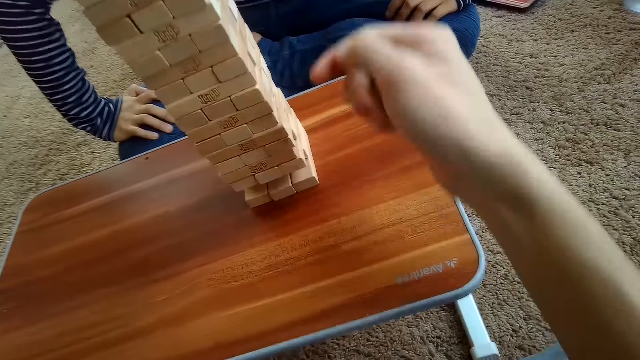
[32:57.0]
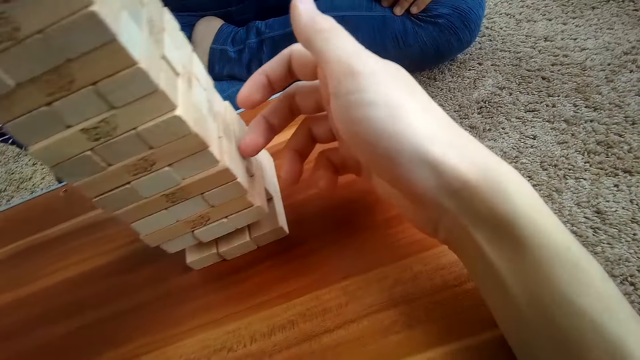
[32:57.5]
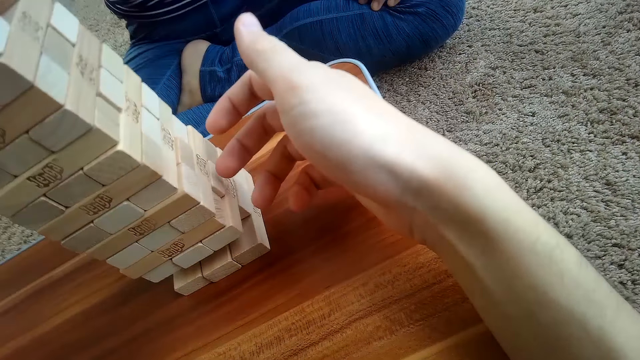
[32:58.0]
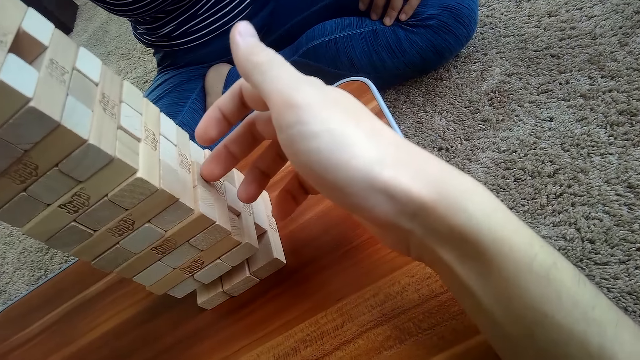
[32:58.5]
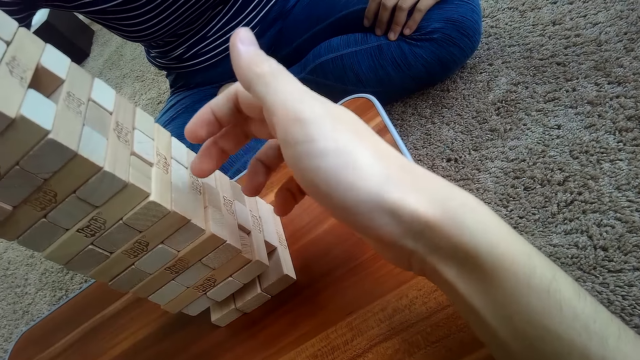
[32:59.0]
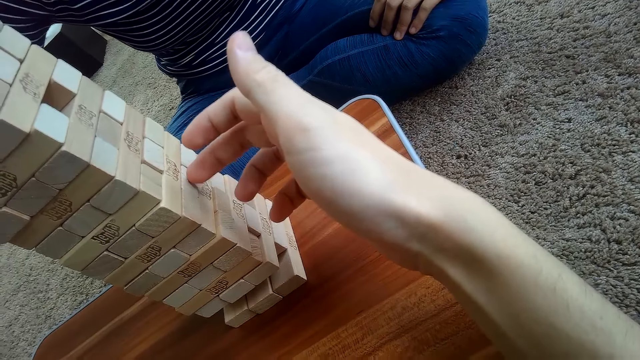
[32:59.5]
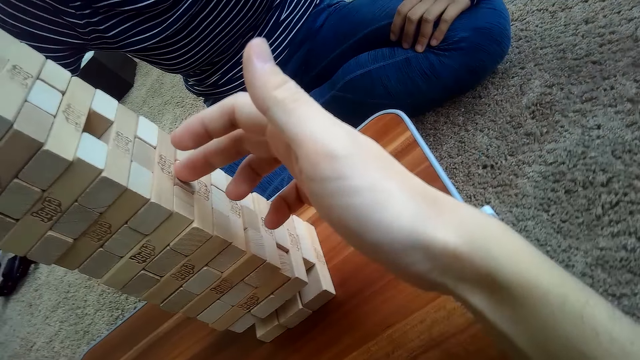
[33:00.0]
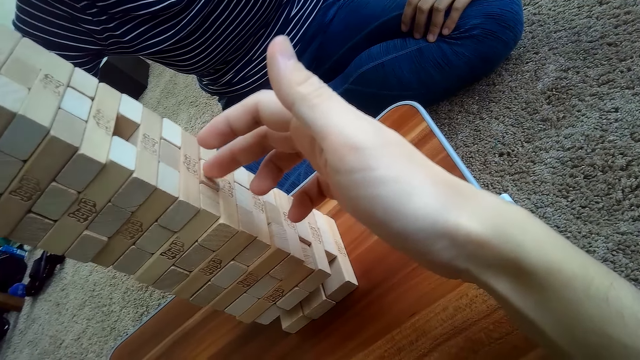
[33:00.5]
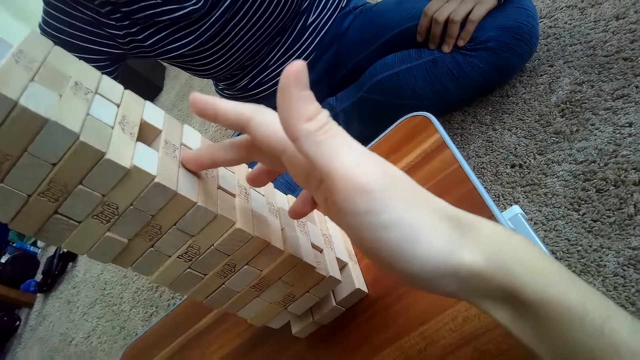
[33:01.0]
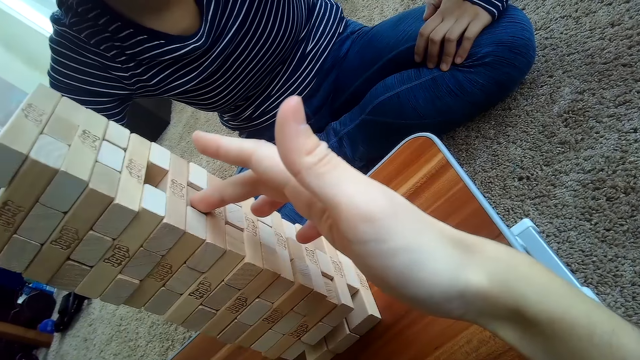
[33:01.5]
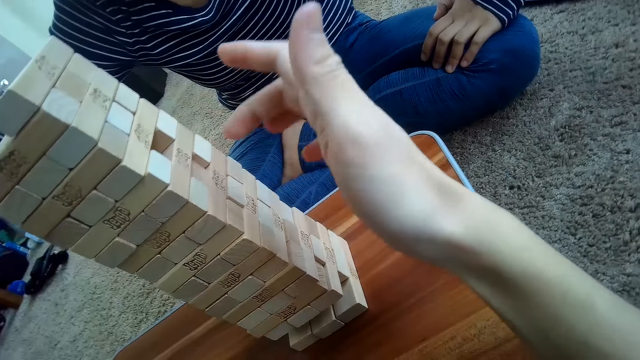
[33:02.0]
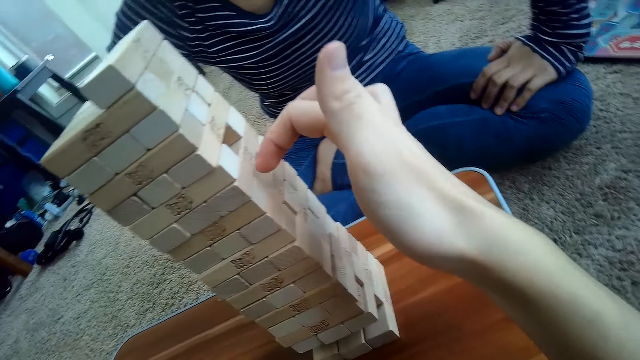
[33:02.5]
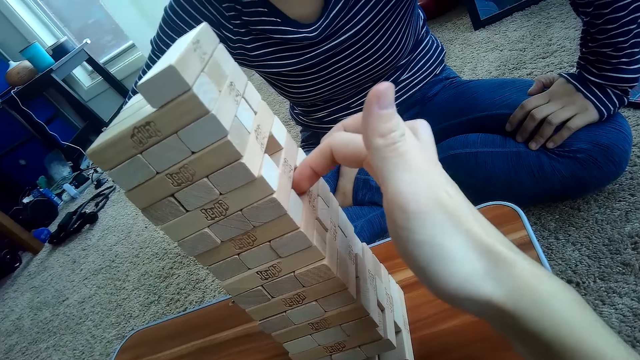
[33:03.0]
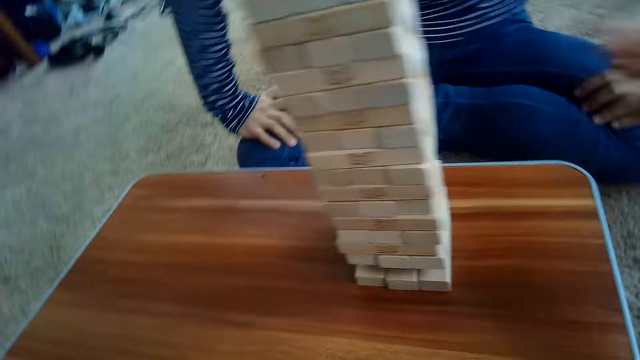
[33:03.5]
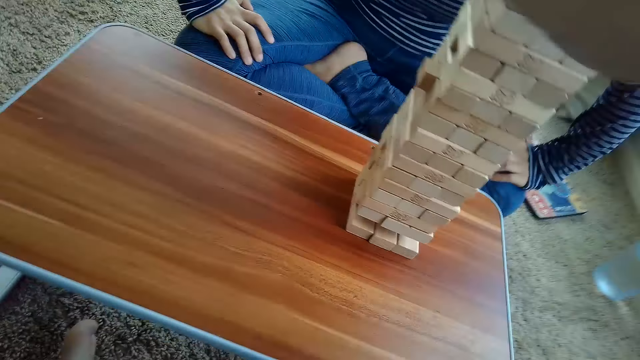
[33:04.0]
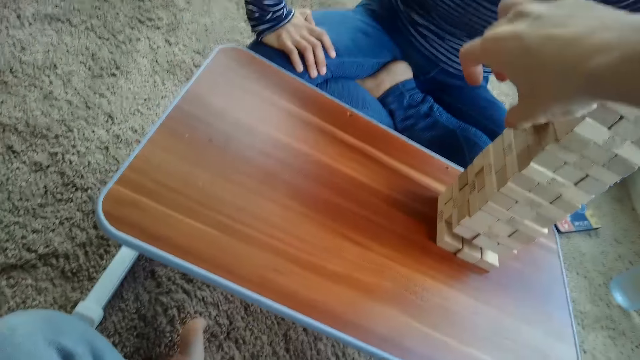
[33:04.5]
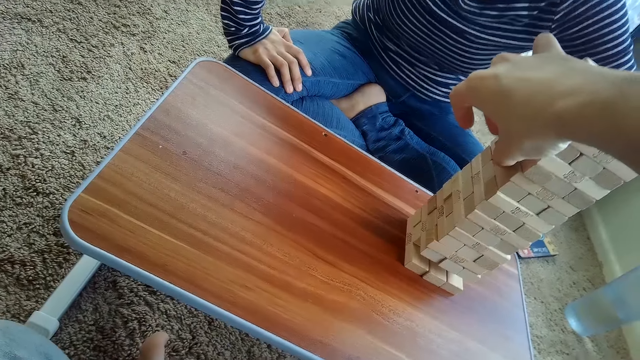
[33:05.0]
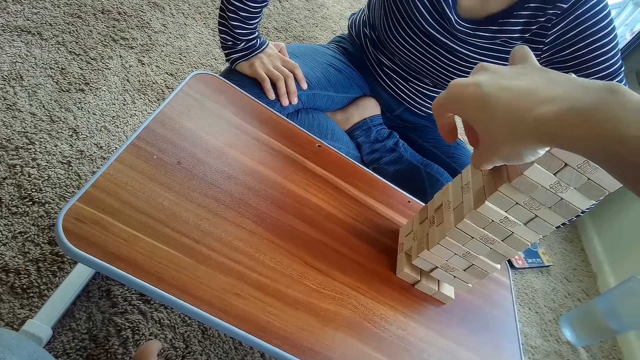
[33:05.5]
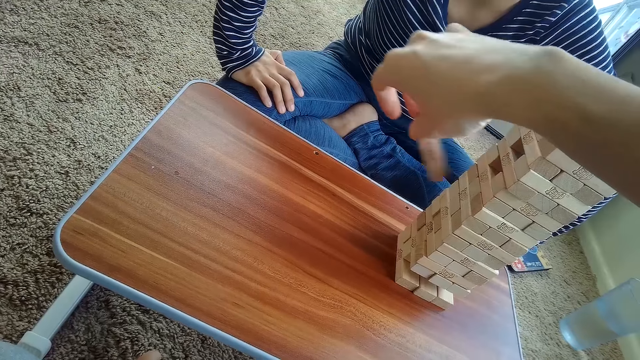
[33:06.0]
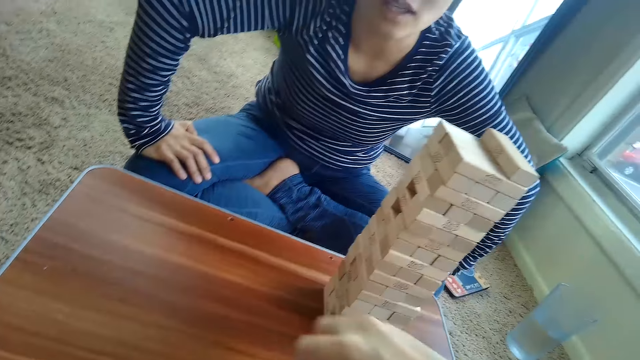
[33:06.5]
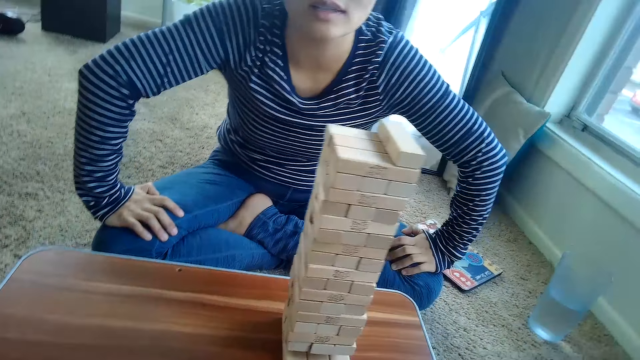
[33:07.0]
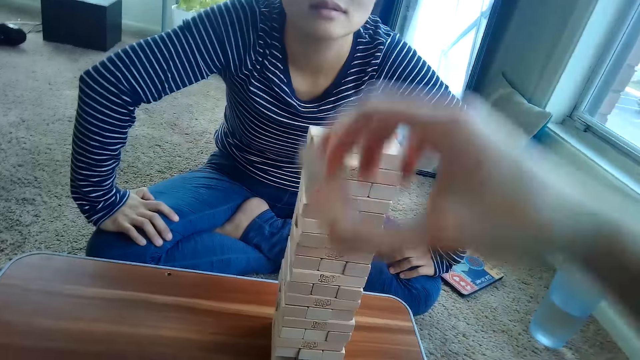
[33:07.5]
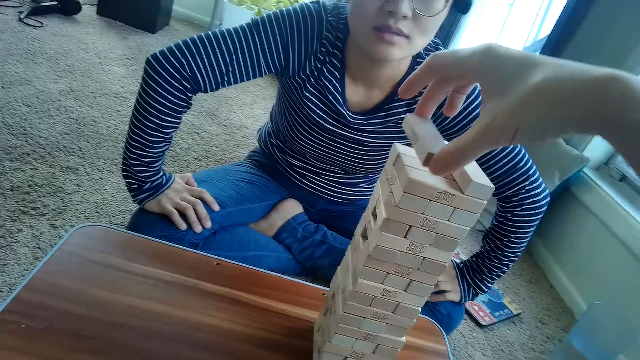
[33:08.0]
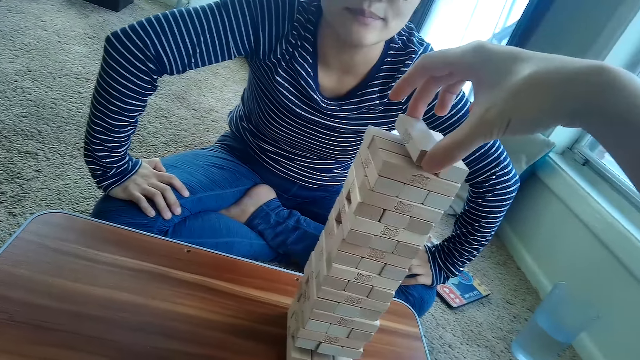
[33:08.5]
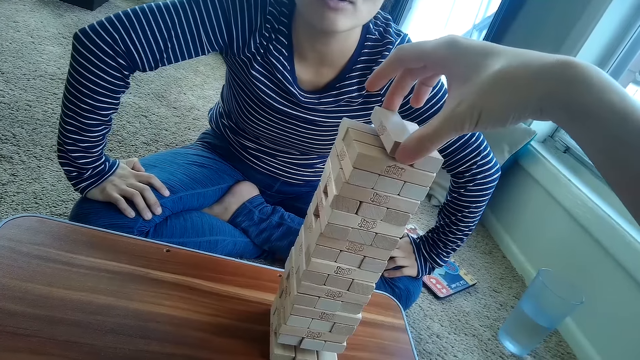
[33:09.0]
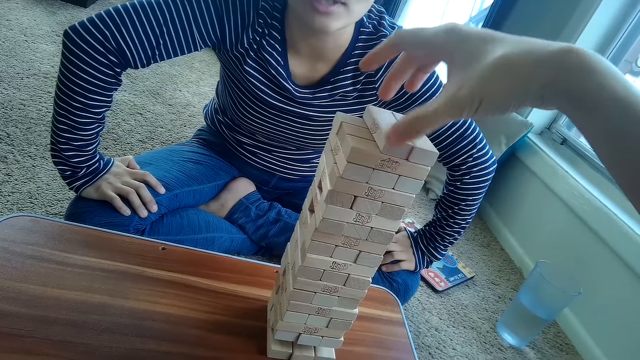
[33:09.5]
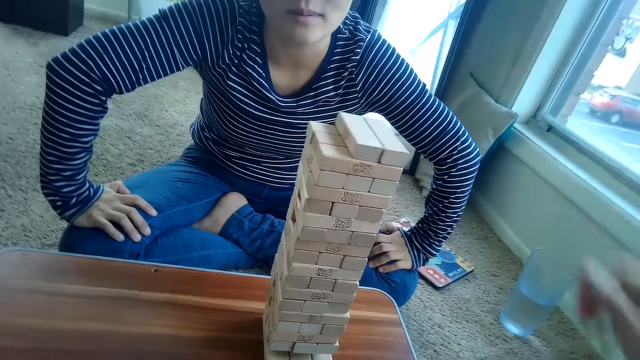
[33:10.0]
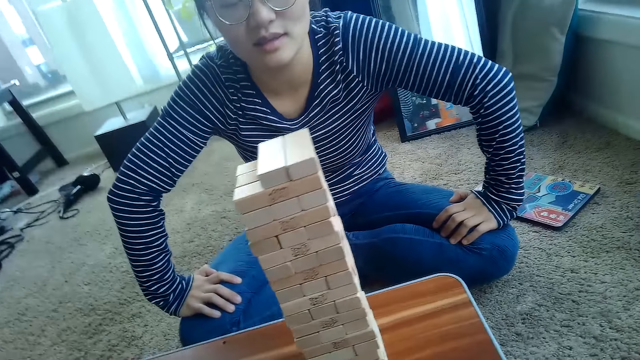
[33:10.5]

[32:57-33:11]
The camera wearer touches the blocks. He presses a block. He removes a jenga block from the pile of jenga blocks on the table with his right hand. He places the jenga block on top of the pile of jenga blocks on the table with his right hand.

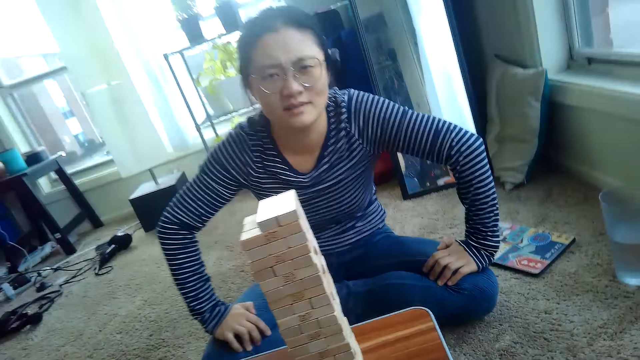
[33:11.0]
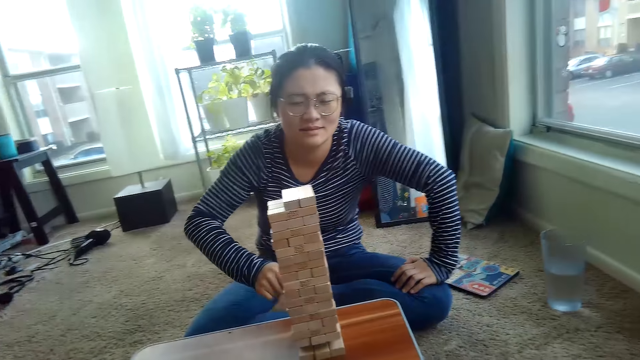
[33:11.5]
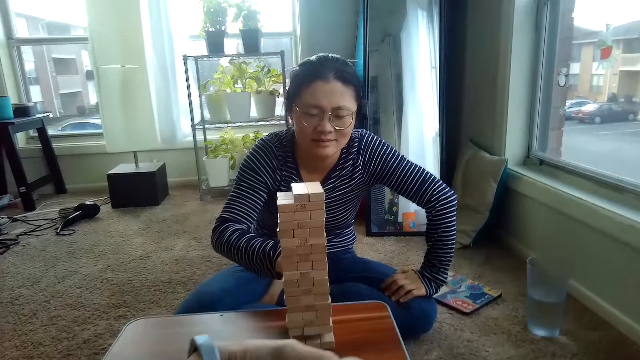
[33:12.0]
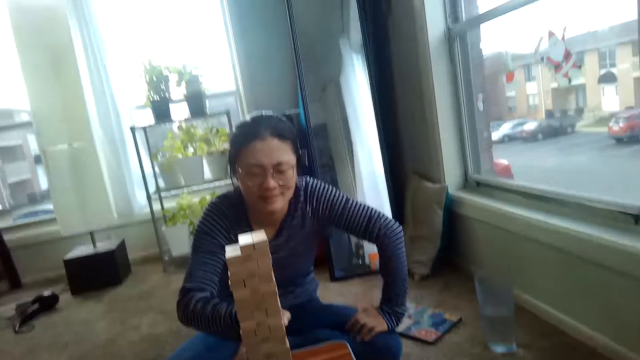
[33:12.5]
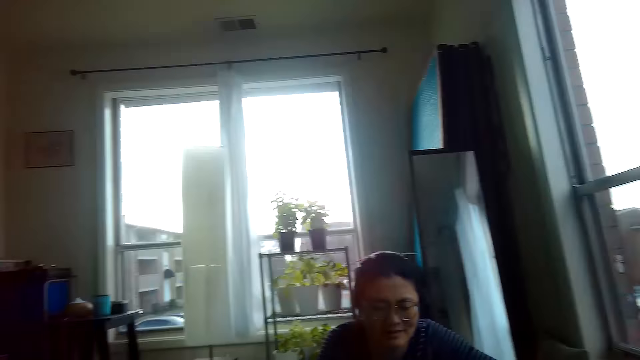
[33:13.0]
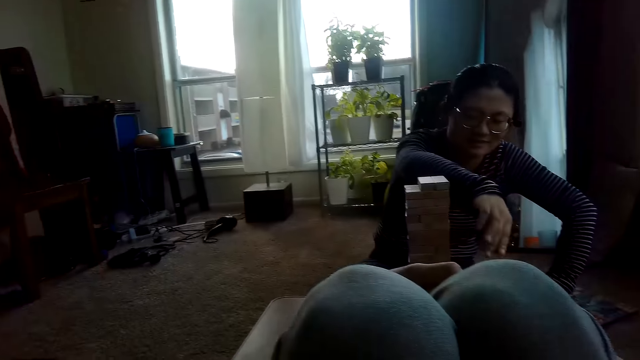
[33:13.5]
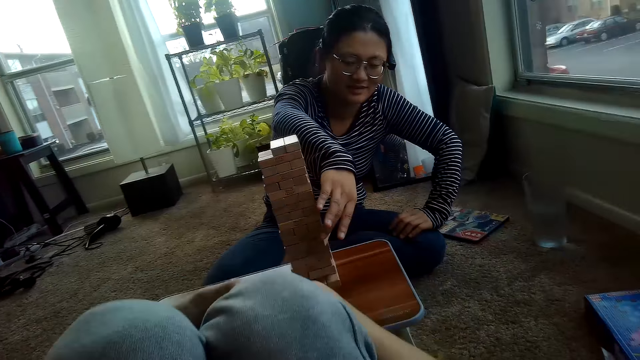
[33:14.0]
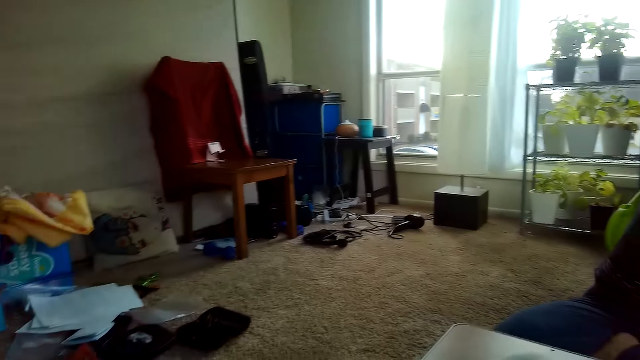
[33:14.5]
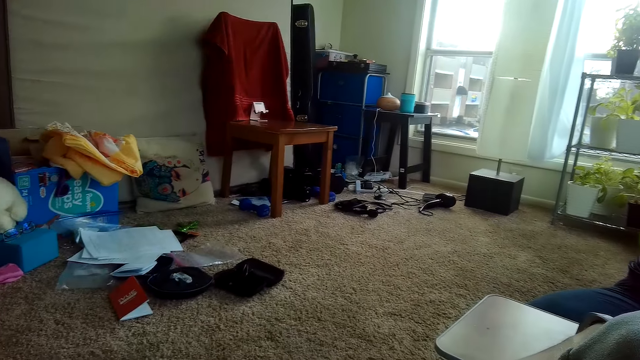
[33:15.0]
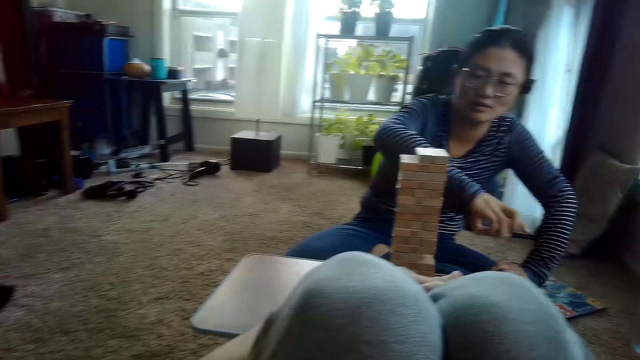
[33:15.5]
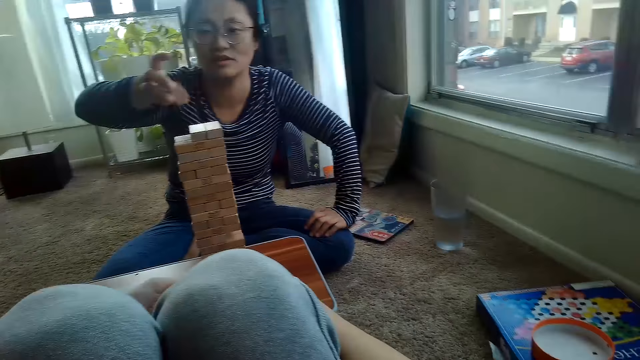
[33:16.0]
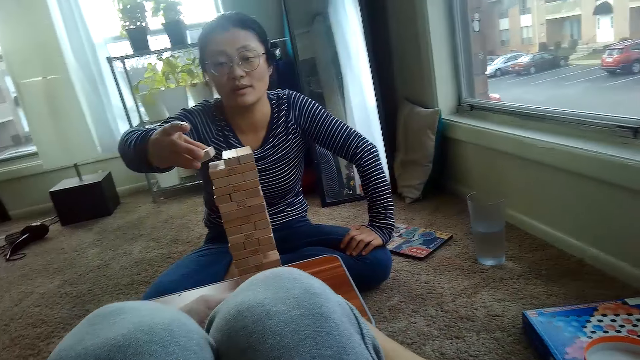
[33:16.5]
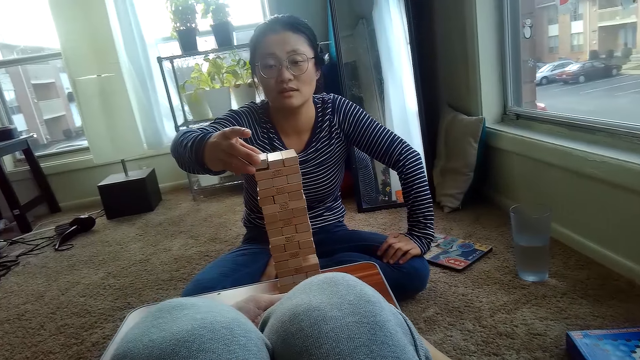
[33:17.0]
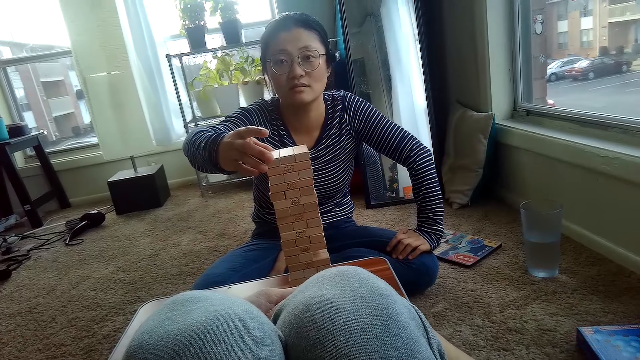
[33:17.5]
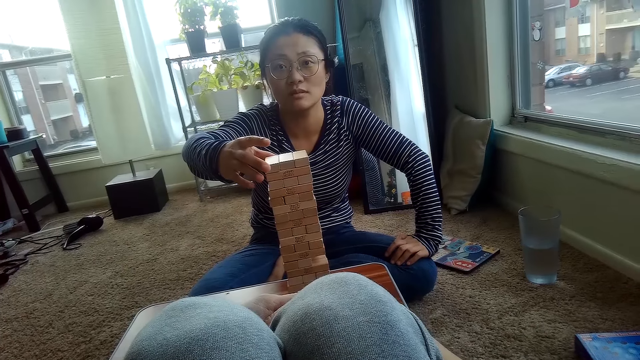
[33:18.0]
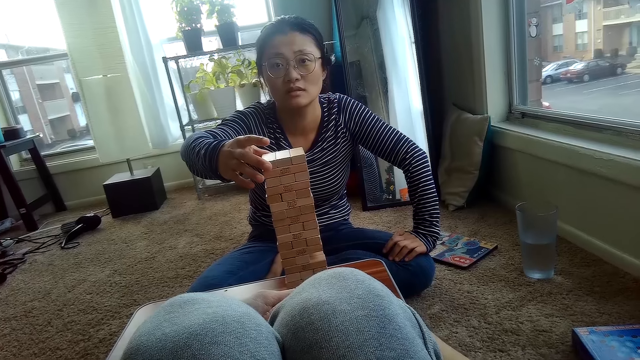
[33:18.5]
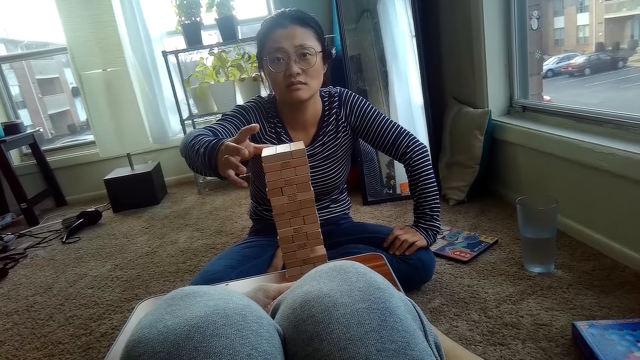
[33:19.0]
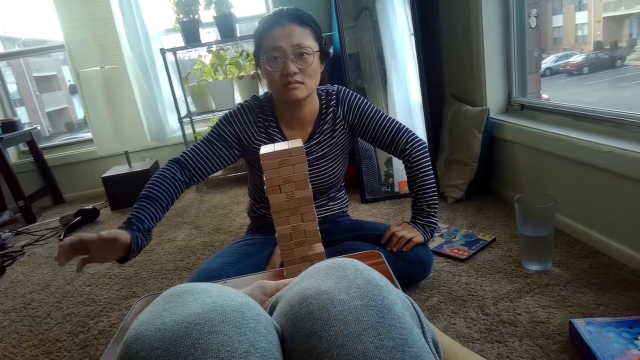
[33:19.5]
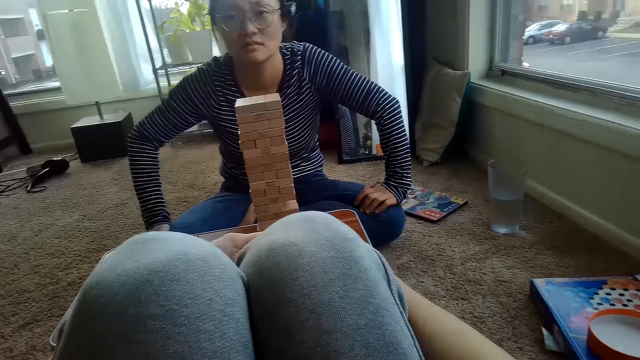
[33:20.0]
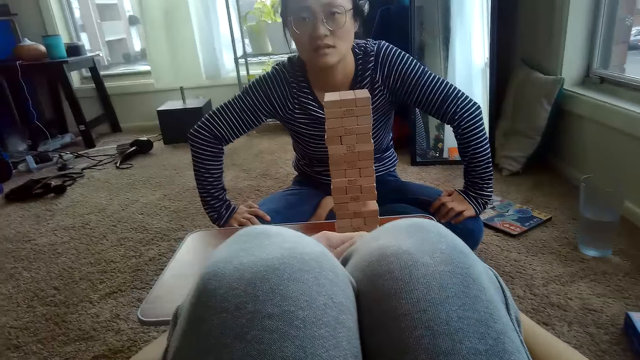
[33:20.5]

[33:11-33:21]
The woman removes a jenga block from the pile of jenga blocks on the table with her right hand. The woman places the jenga block on top of the pile of jenga blocks on the table with her right hand.
